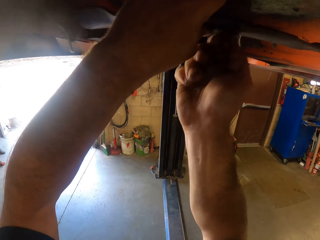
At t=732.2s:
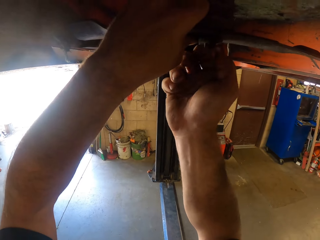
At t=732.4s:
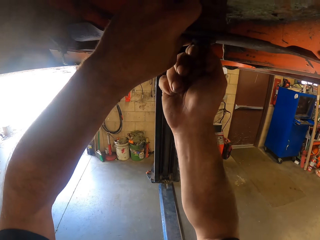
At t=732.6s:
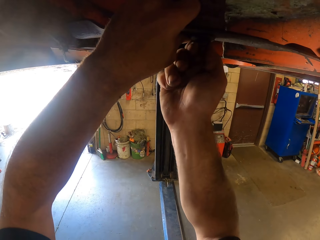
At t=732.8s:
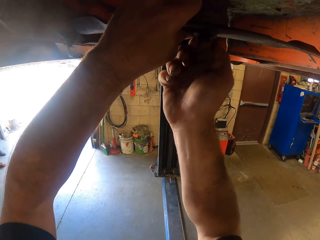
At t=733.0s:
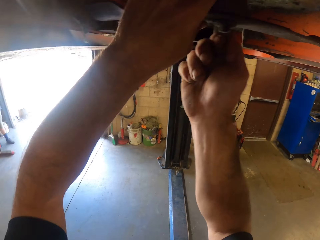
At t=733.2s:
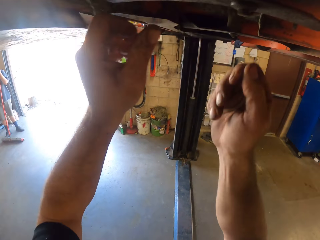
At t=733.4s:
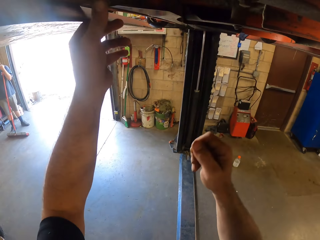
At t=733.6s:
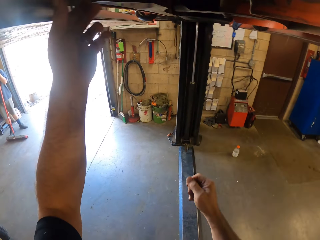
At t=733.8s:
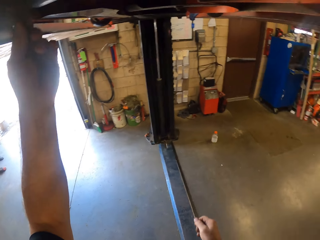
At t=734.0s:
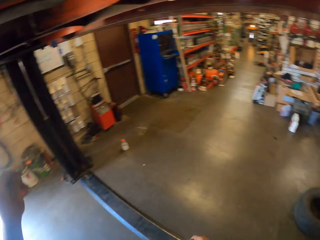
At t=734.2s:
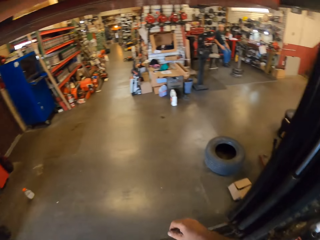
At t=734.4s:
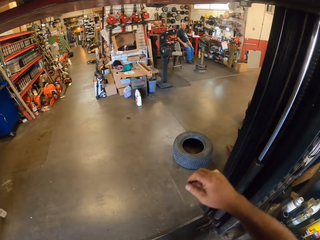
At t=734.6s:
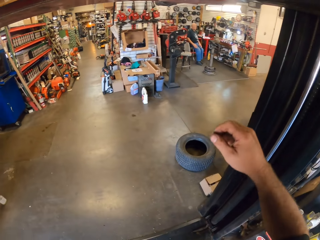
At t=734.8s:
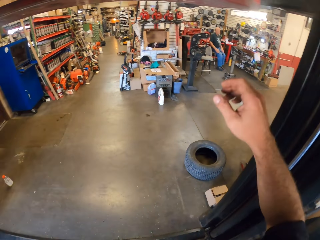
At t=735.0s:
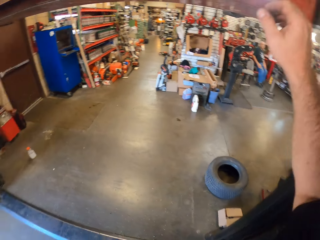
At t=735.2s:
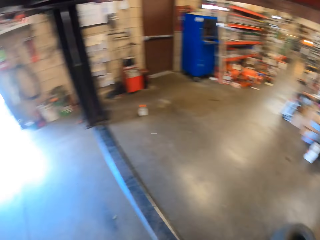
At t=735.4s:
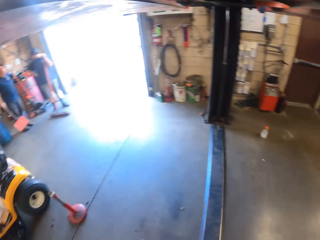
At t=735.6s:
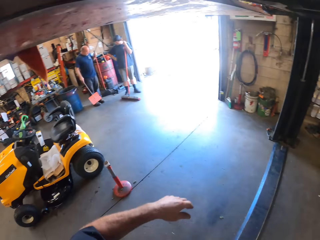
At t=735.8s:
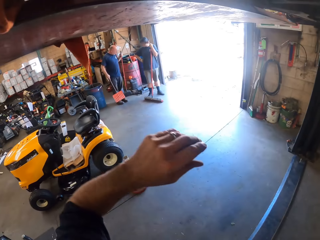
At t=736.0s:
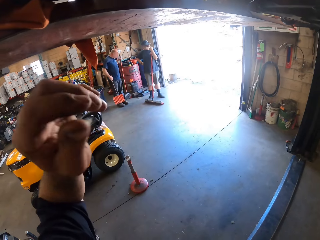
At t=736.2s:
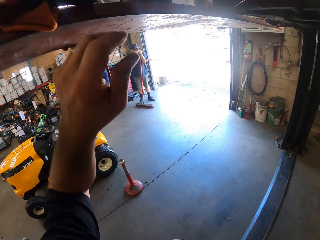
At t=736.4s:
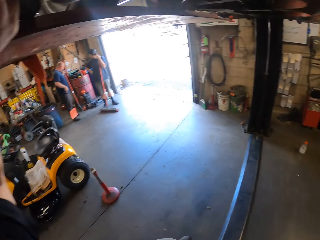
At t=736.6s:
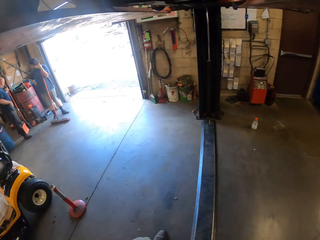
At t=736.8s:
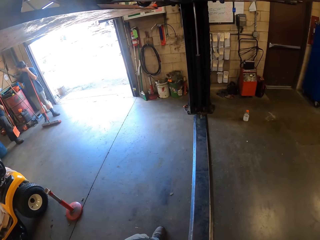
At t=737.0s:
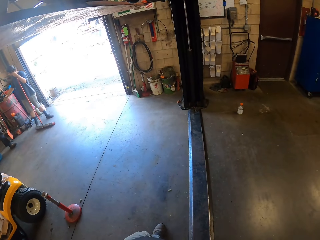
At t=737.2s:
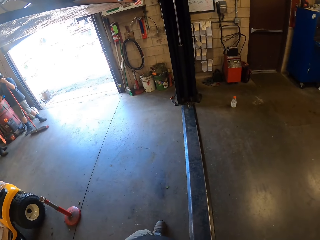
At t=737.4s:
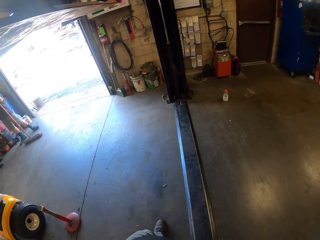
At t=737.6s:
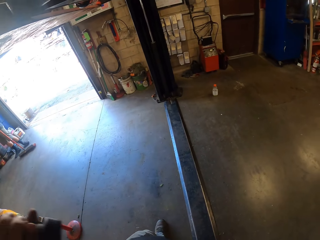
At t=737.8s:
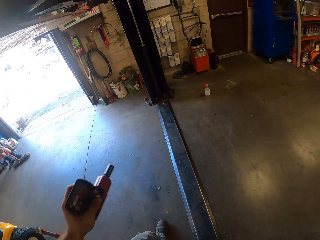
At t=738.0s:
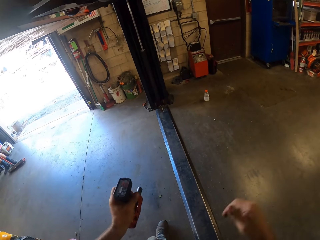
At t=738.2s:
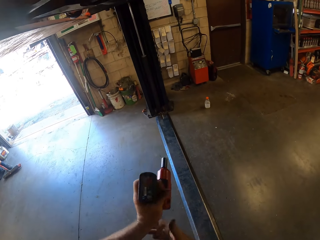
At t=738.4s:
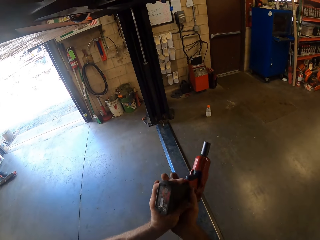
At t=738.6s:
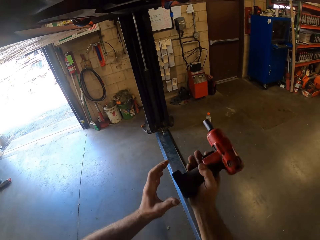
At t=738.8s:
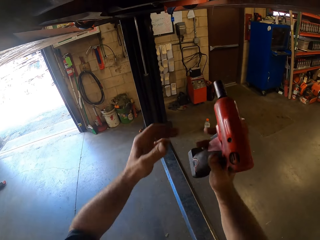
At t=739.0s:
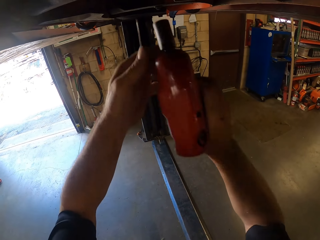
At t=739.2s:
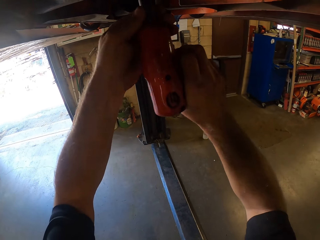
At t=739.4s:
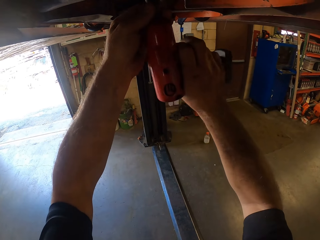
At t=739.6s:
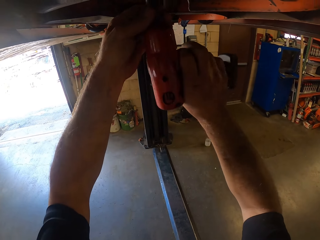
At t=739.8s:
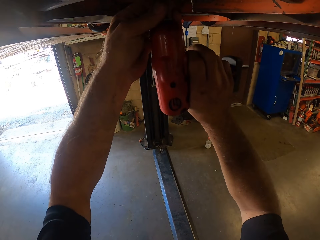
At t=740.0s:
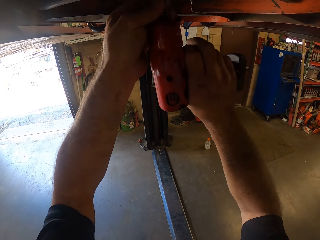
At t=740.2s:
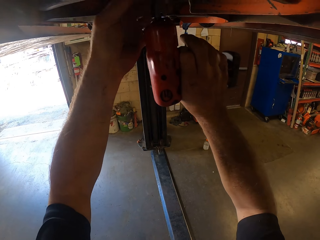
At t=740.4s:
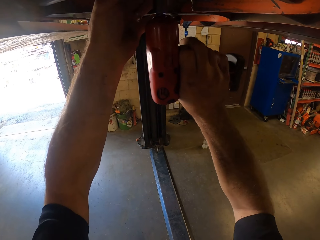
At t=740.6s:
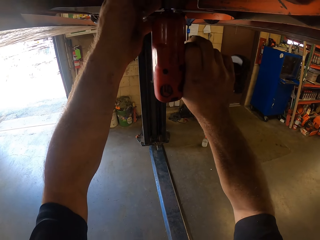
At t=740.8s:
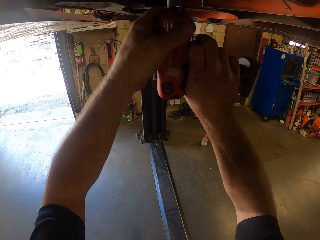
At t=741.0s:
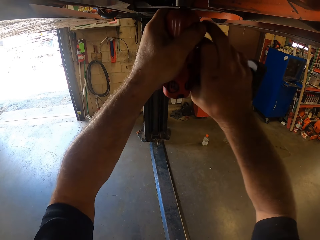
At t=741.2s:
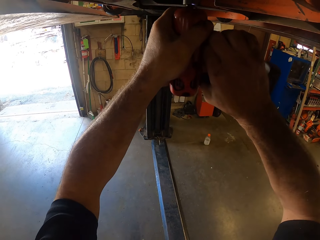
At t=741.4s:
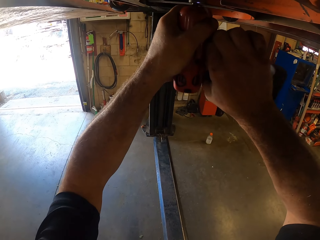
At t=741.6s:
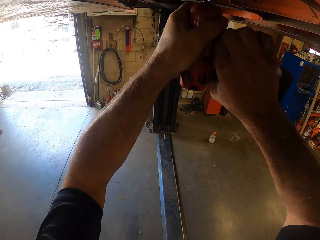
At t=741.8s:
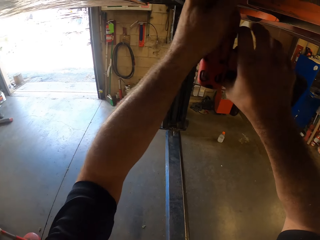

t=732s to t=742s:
The camera wearer looks around the garage. They pick up the cordless driver from the top of the shelf. They lift the right hand. They look at a man and another man. They lift the left hand. They look on the floor. They hold the impact wrench with the hands. They tighten the bolt to the lawnmower blade with the cordless driver. They hold the impact wrench with the right hand. They hold the impact wrench with the hands. They fix the metal.

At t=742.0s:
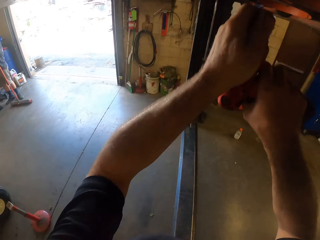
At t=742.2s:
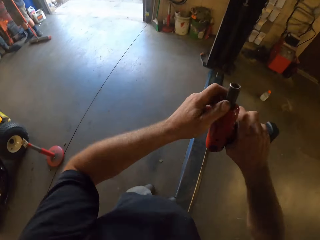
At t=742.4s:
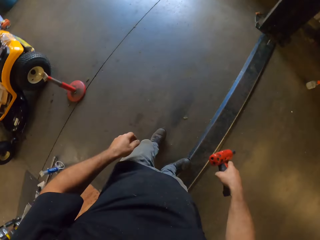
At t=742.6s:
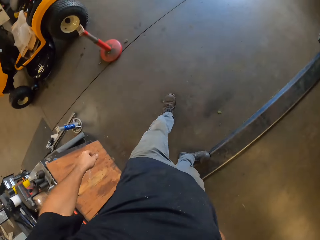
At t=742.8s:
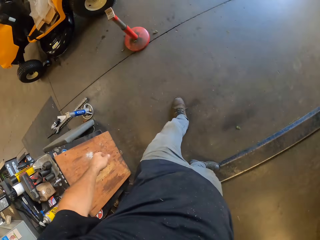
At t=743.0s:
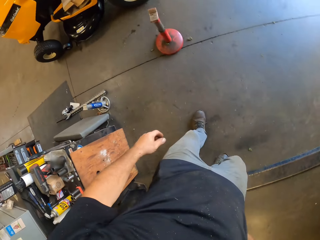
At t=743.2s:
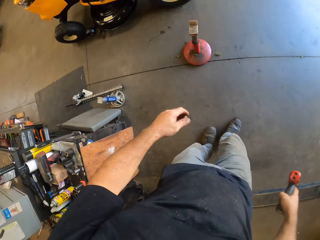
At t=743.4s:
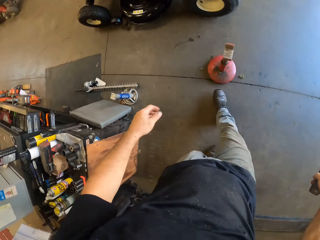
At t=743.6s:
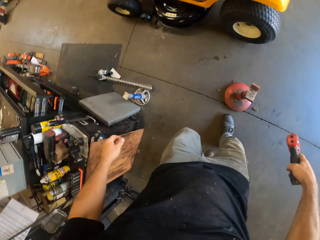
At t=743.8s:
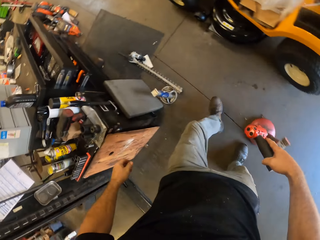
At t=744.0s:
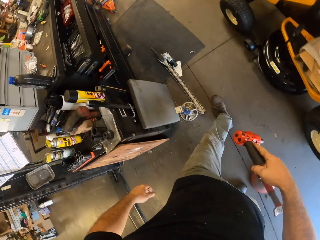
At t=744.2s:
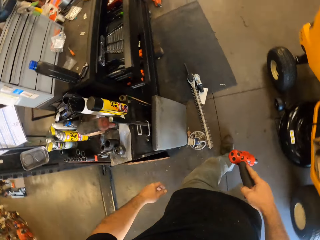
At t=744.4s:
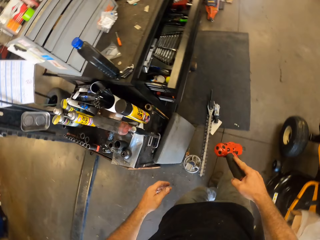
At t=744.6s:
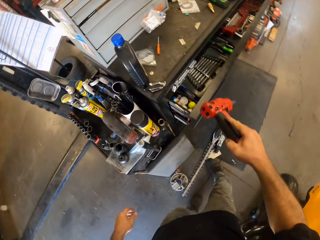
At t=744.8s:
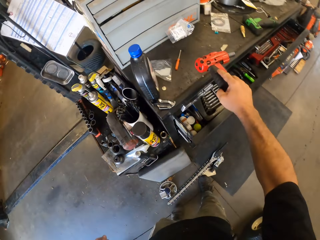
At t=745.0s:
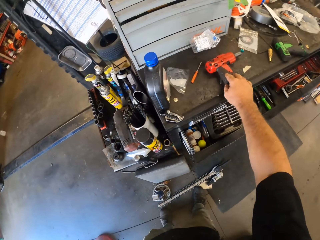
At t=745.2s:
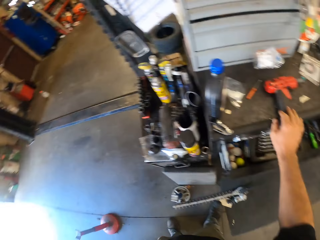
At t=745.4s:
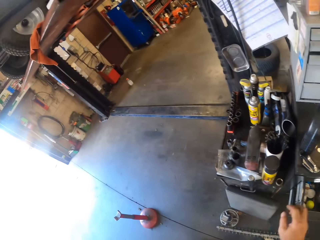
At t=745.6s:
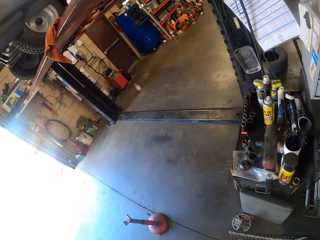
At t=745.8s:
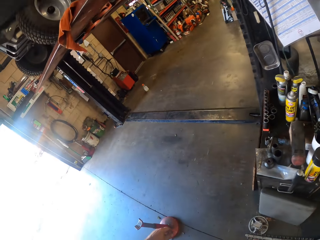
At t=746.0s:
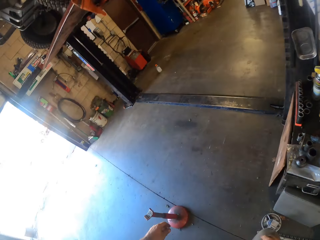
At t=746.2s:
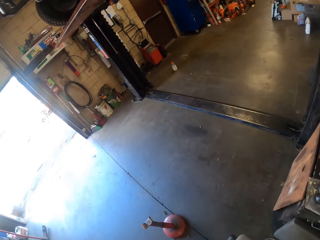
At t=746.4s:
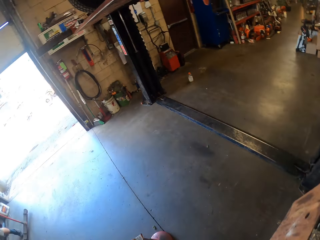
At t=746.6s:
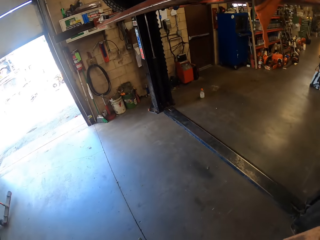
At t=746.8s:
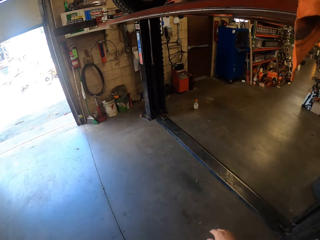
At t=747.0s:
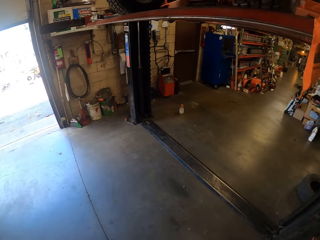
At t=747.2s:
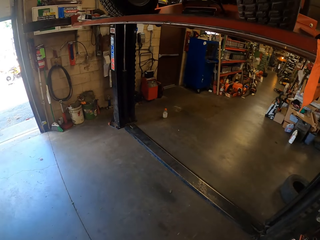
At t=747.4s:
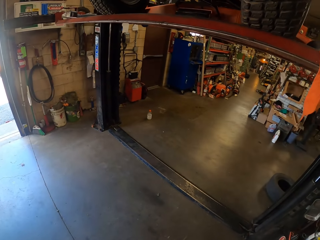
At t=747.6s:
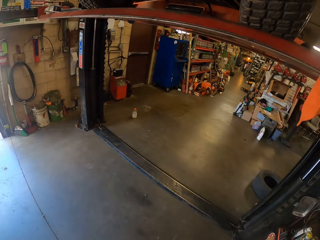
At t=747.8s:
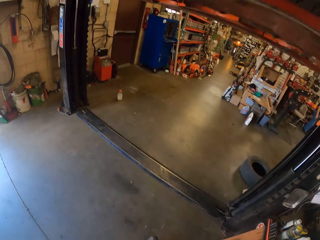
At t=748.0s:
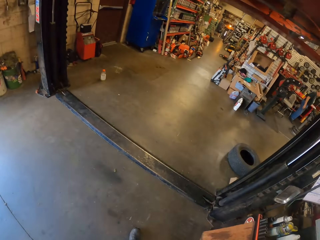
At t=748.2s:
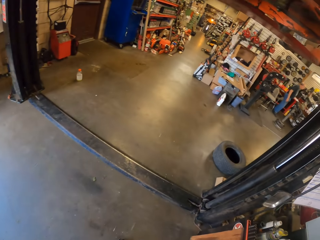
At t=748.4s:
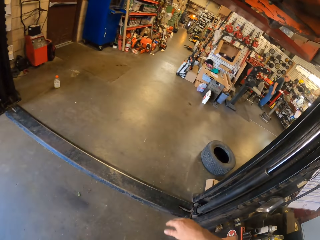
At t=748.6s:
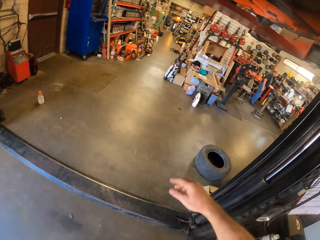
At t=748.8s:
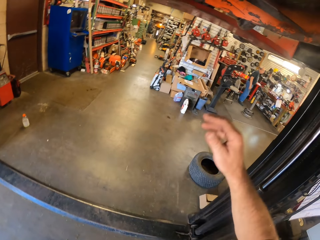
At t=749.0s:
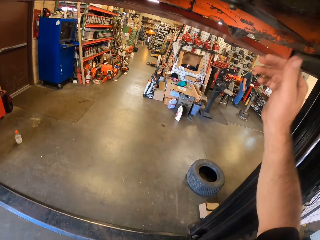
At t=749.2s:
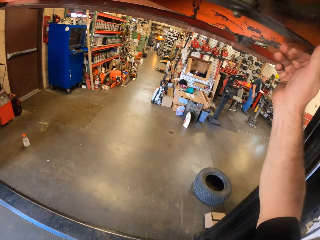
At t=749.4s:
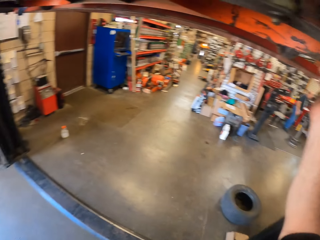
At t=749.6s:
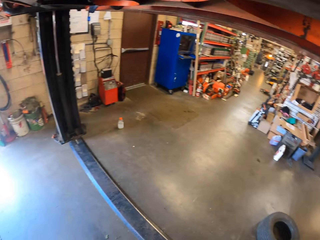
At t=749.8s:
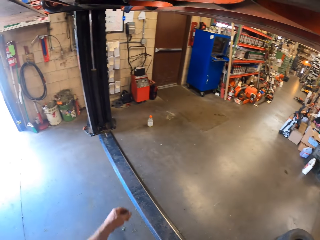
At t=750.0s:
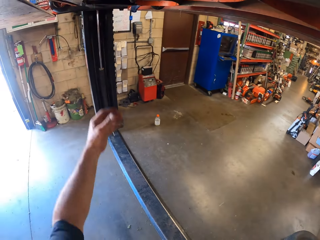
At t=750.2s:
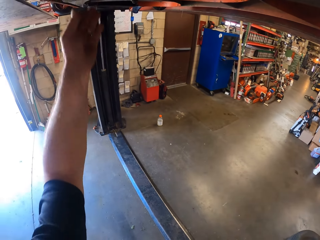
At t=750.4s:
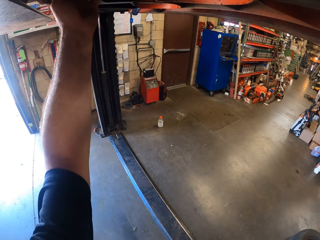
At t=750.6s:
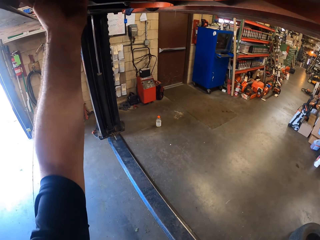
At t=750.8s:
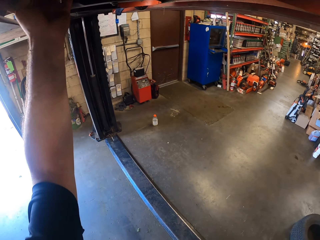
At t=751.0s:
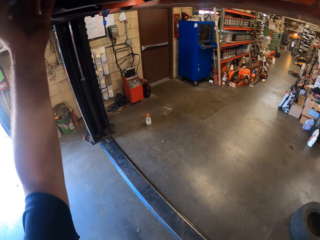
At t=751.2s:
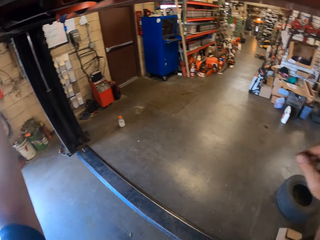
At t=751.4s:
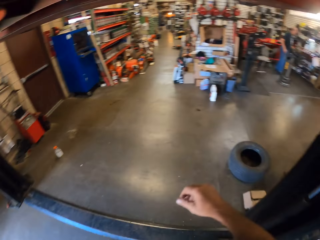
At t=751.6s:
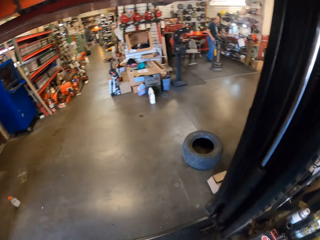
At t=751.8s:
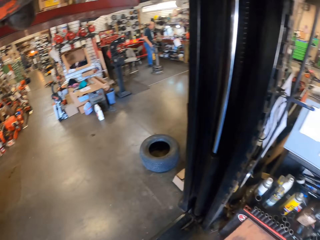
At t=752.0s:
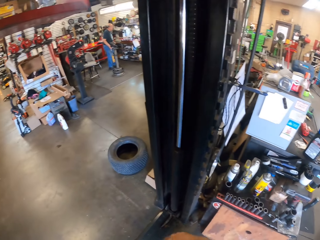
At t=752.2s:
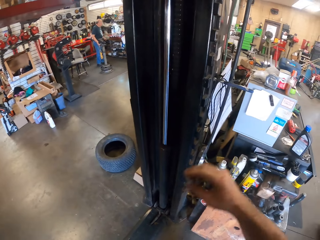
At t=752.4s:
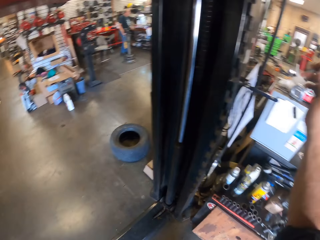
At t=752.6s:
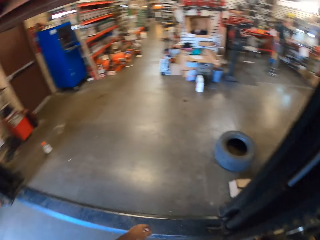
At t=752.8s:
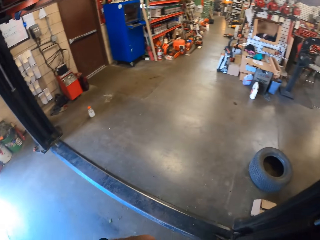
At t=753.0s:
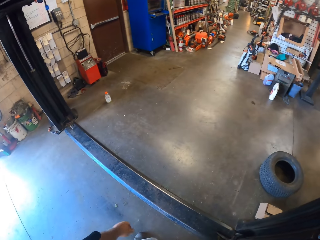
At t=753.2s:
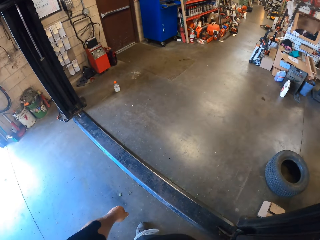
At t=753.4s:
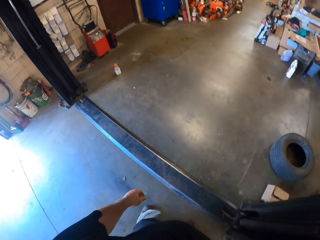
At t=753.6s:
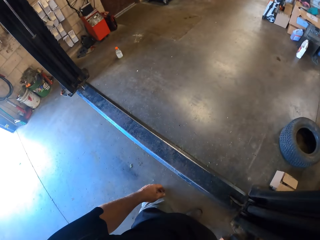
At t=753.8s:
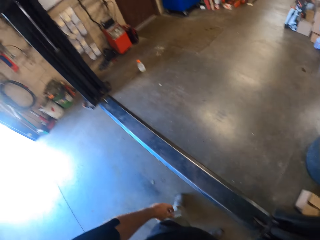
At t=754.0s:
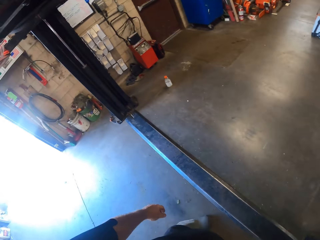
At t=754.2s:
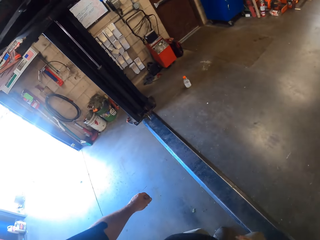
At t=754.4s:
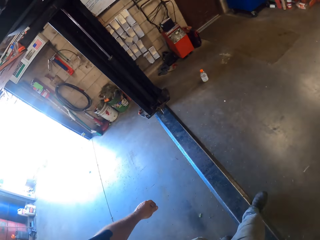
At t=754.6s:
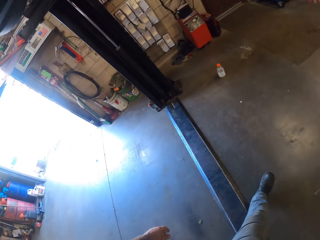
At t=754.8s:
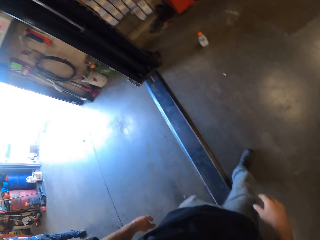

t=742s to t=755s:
The camera wearer holds the impact wrench with the hand. He moves toward the shelf. He drops the cordless driver or impact wrench on the top of another workbench. He looks around the garage. He touches the lawnmower with his hands. He lifts the right hand and lifts the left hand. He looks at the post. He raises his right hand towards the lawnmower. He looks at the floor.
